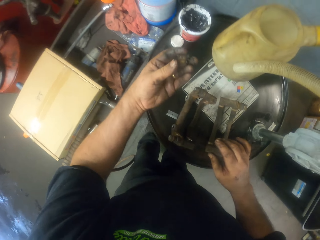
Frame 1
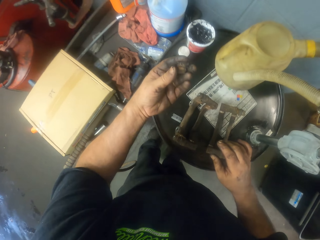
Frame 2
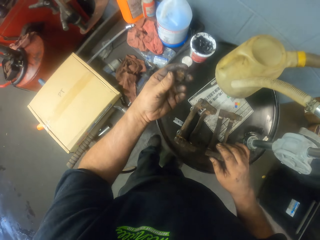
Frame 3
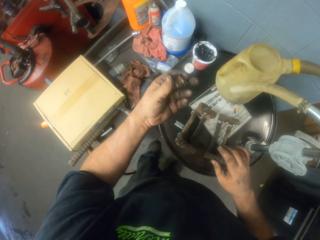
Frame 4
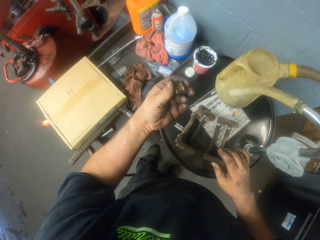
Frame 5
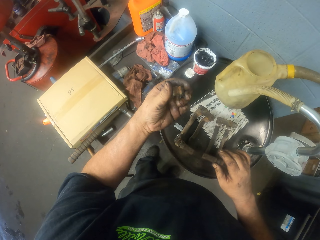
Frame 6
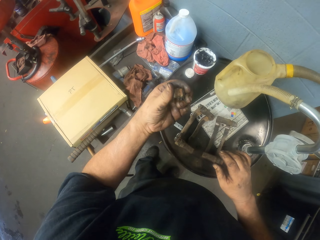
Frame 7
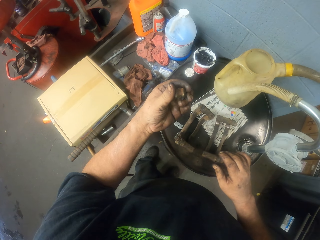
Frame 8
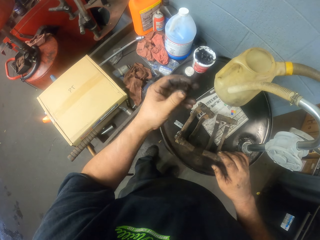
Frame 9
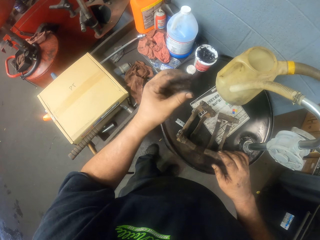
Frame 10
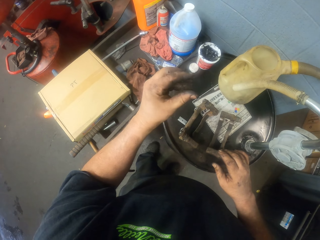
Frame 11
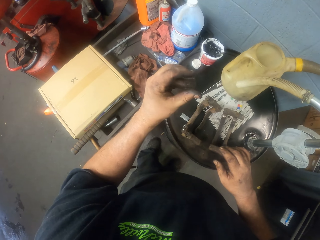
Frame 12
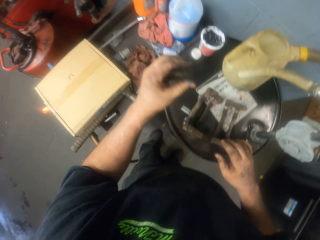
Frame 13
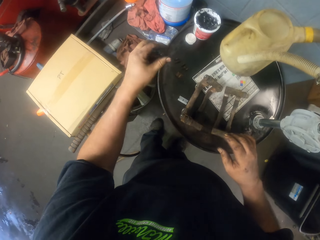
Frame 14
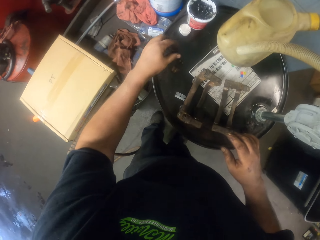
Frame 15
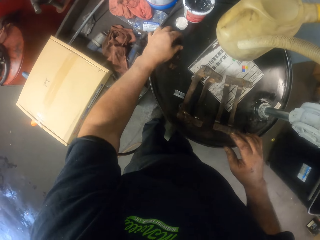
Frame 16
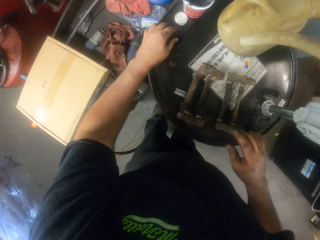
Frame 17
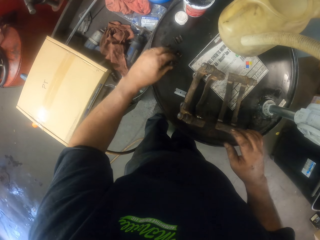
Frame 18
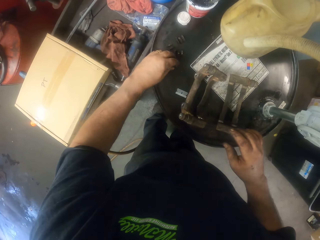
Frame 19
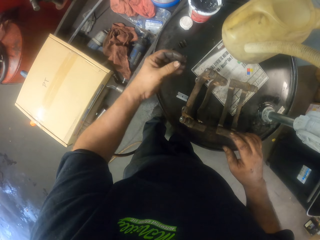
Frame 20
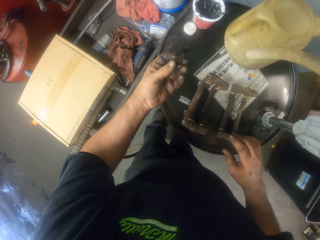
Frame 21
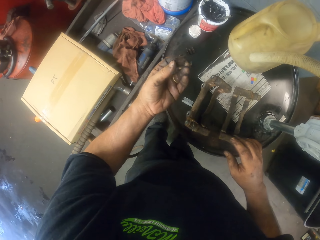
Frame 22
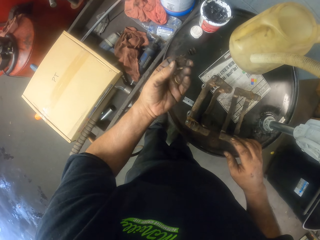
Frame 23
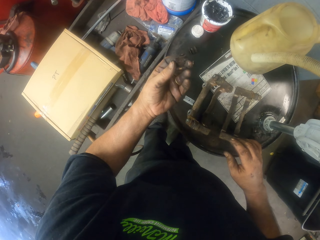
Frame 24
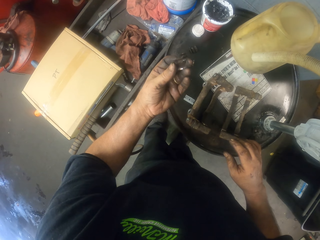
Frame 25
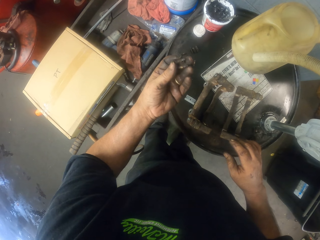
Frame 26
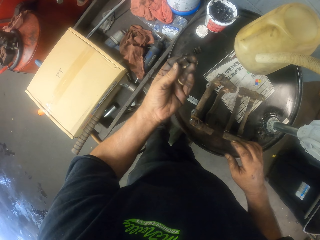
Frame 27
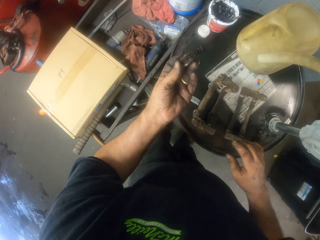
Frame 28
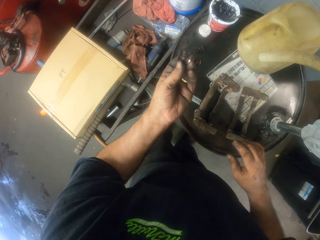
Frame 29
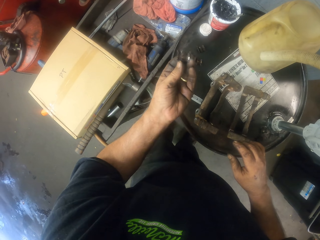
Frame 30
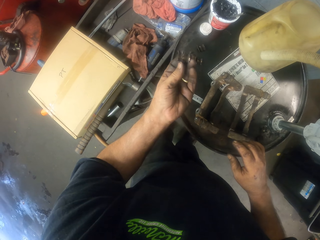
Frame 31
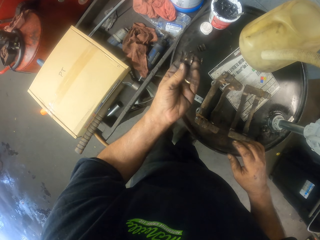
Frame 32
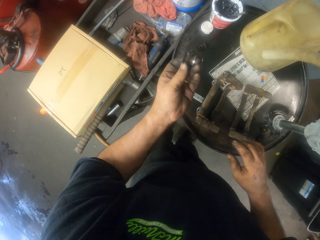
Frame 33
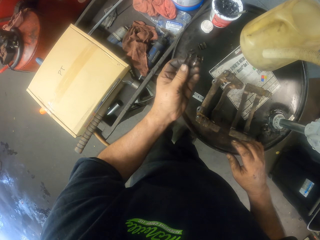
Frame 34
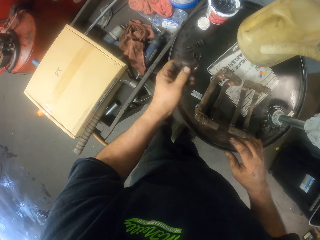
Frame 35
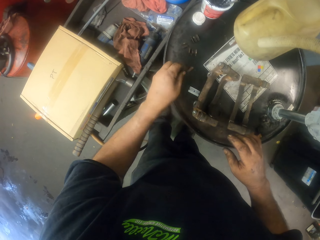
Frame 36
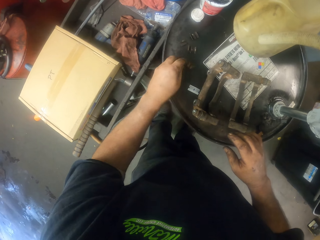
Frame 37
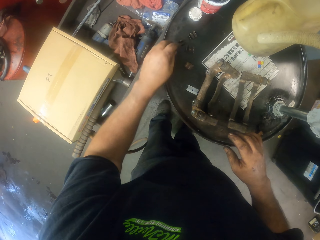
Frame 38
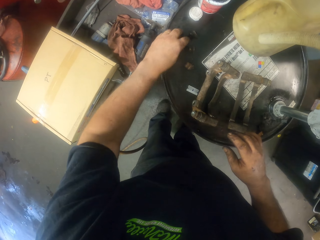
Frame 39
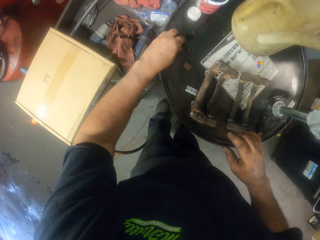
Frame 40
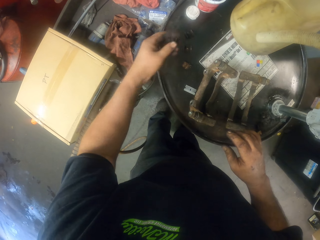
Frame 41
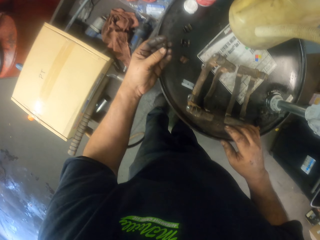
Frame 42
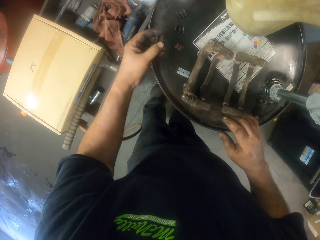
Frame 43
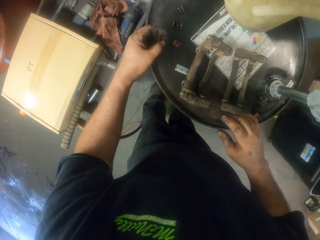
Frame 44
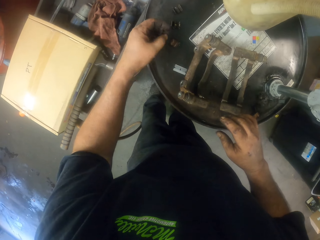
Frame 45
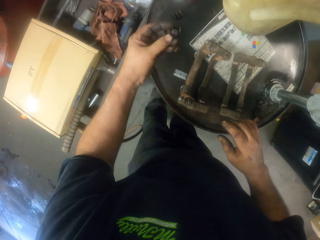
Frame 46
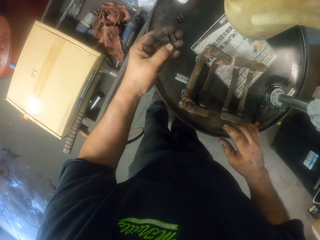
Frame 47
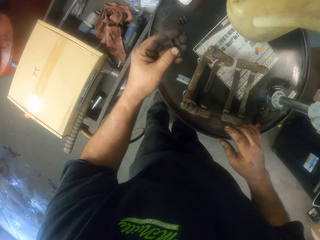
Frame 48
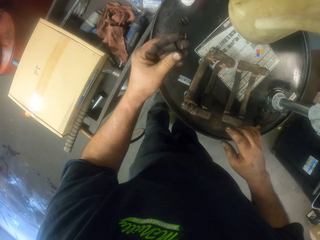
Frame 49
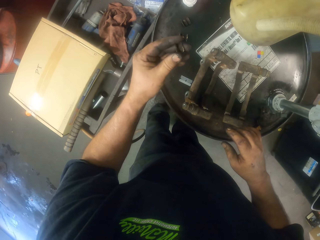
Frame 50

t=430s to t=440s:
The camera wearer picks up something. They put aside the object. They pick up the object. They put aside the object. They pick up the object.

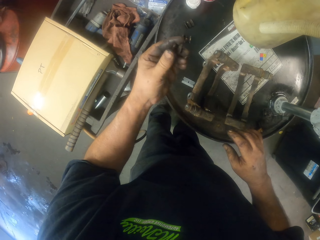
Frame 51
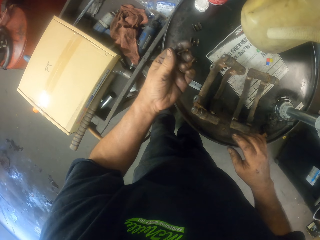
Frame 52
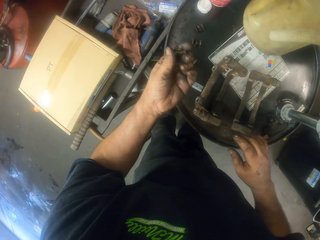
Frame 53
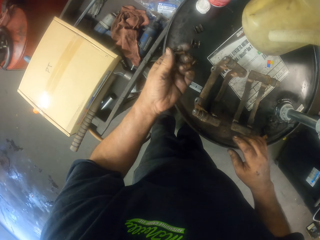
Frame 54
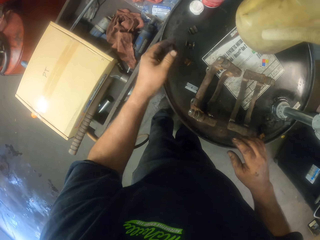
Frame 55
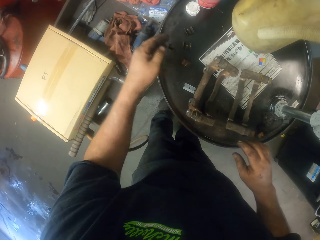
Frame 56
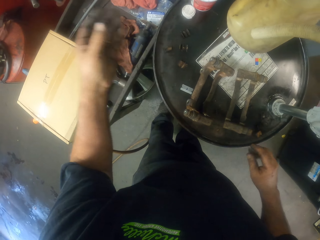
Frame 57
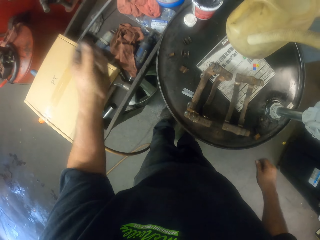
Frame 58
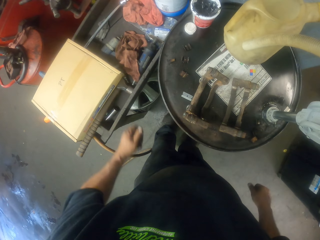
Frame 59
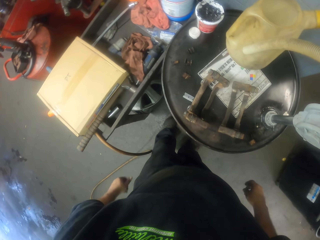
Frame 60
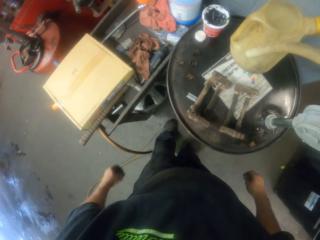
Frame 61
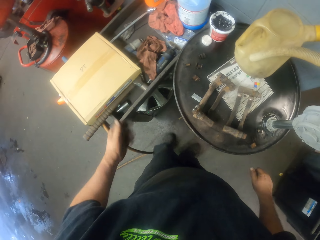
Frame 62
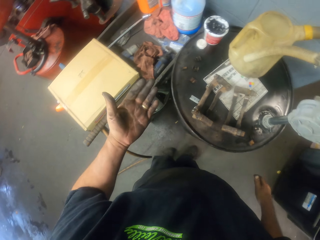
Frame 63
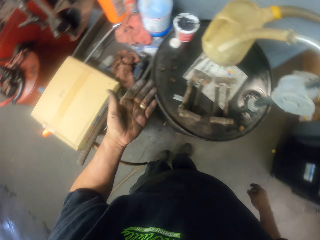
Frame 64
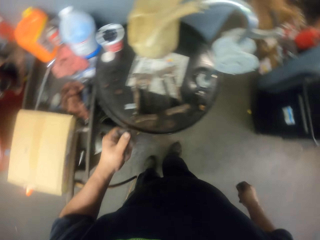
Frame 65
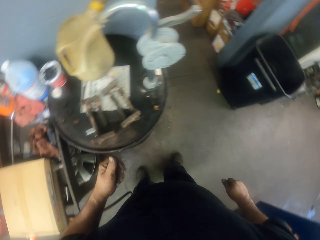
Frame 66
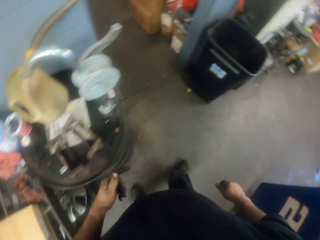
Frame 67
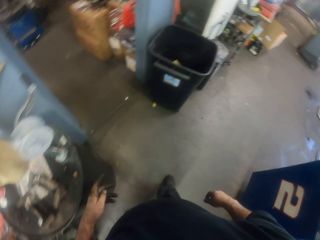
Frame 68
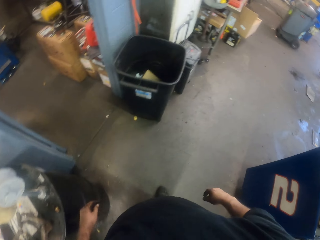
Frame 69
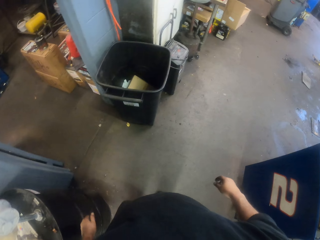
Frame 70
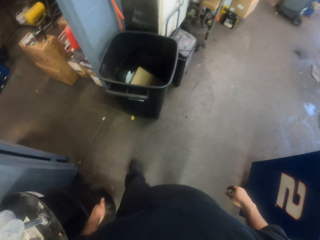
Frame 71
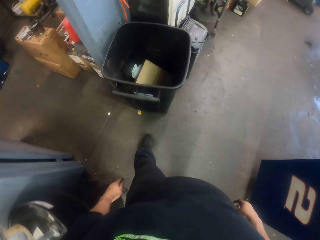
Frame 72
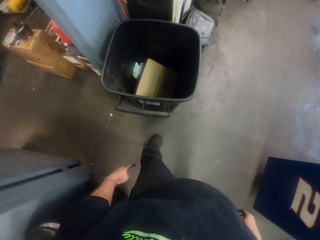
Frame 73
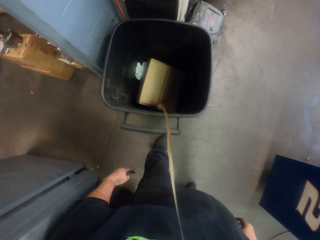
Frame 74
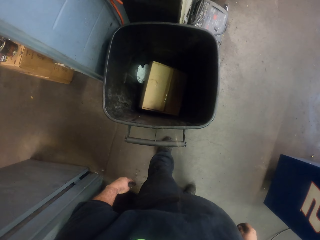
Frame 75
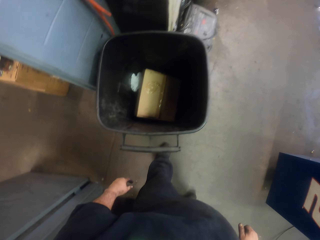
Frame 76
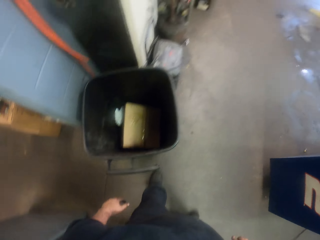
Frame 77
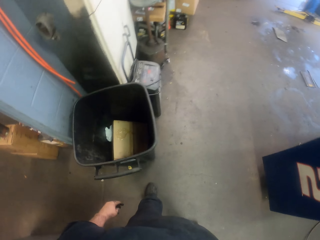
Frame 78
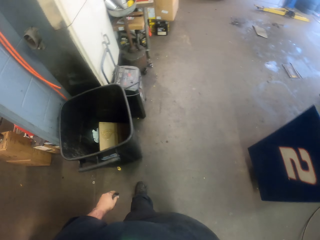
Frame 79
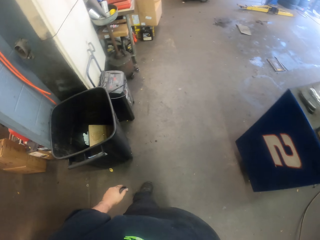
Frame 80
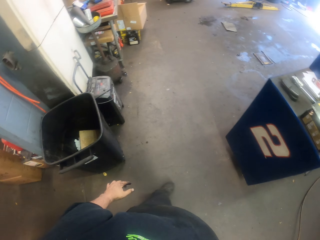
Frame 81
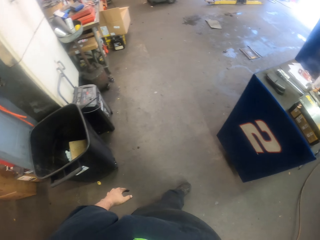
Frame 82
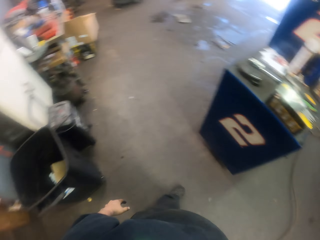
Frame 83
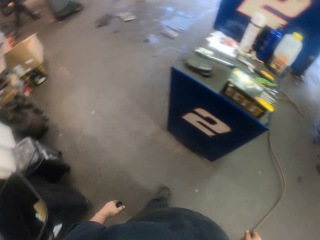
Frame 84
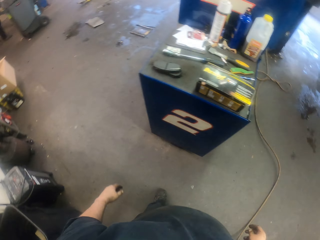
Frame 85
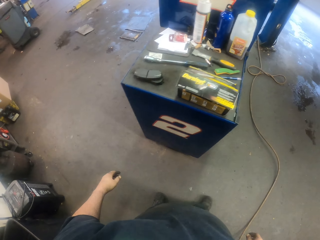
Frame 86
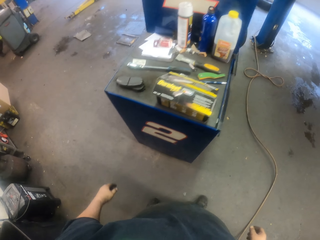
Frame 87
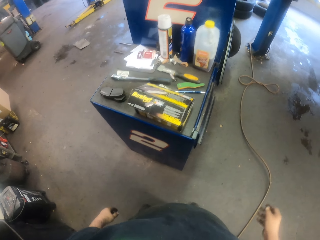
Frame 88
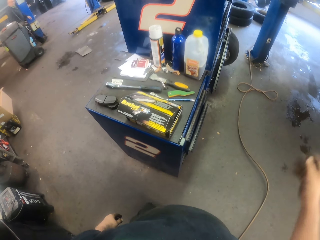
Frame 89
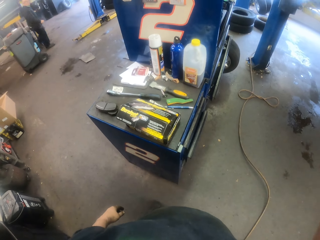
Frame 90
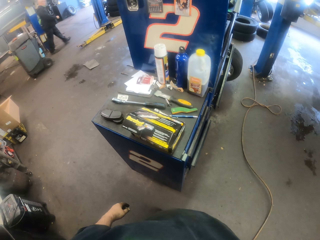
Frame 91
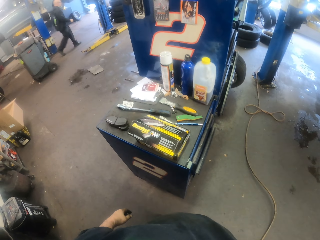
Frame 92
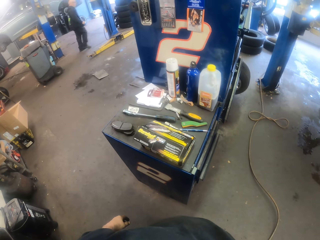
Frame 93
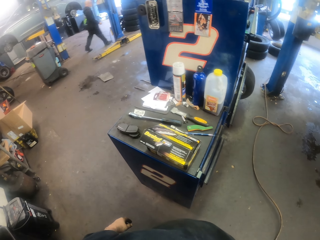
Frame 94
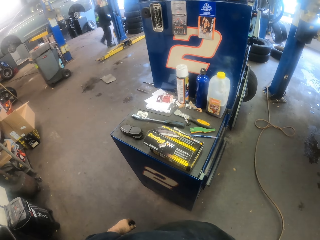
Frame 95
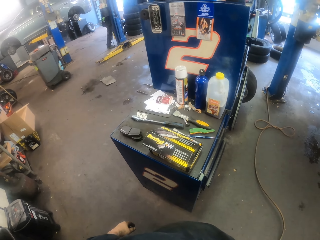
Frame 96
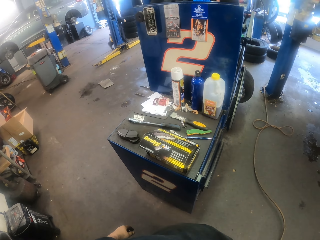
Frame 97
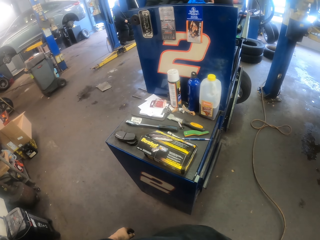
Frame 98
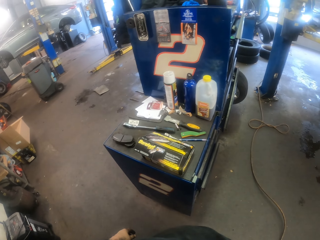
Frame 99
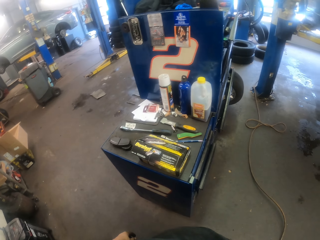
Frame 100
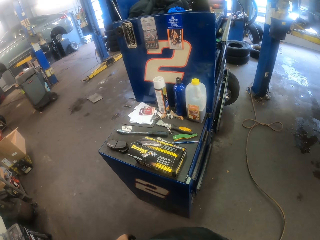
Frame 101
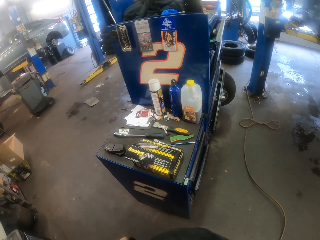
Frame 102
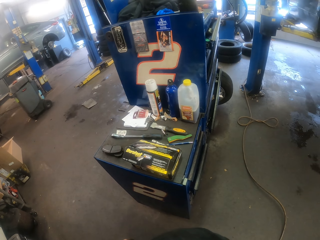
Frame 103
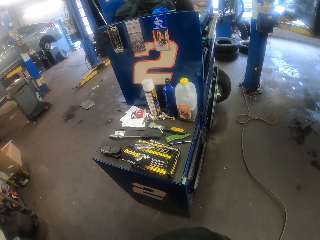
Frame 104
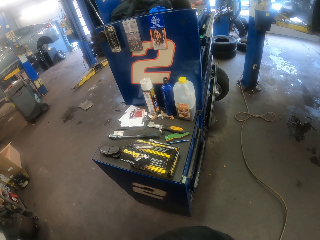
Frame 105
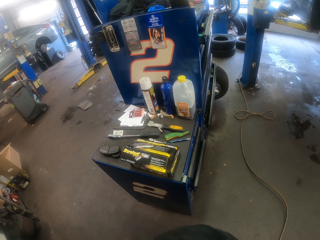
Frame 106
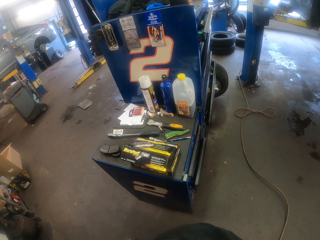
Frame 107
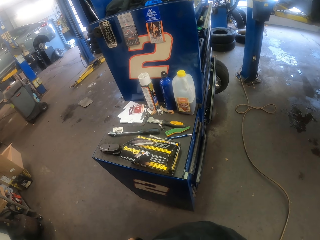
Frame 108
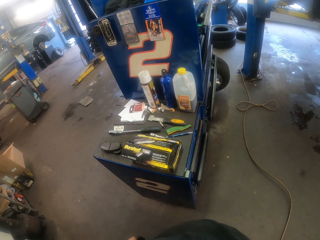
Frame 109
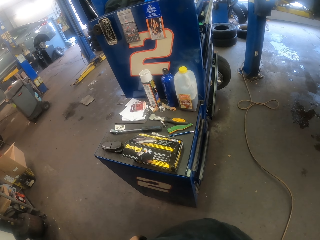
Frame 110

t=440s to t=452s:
The camera wearer puts aside something. They walk from the tin. They spit in a bin. They move the hand up. They look around.
